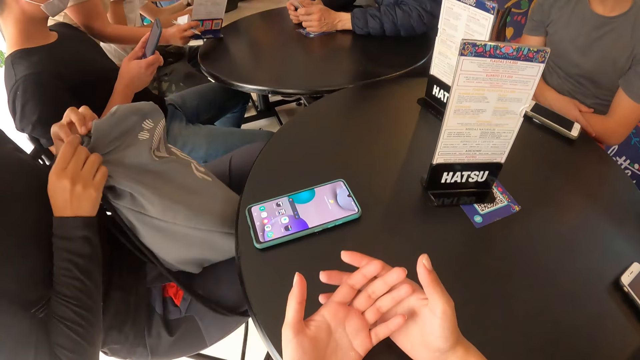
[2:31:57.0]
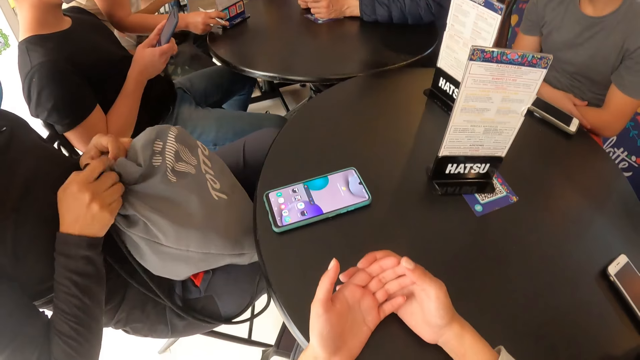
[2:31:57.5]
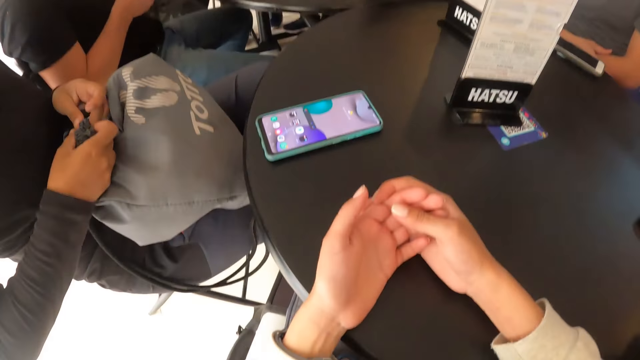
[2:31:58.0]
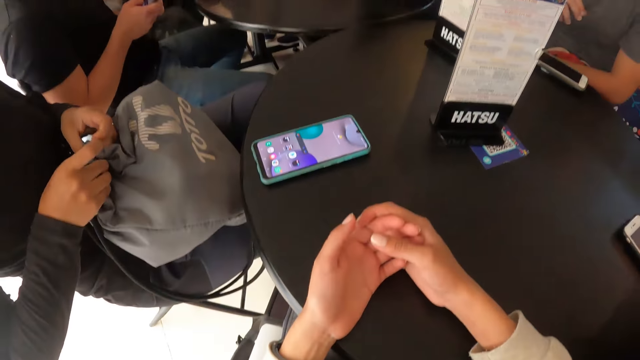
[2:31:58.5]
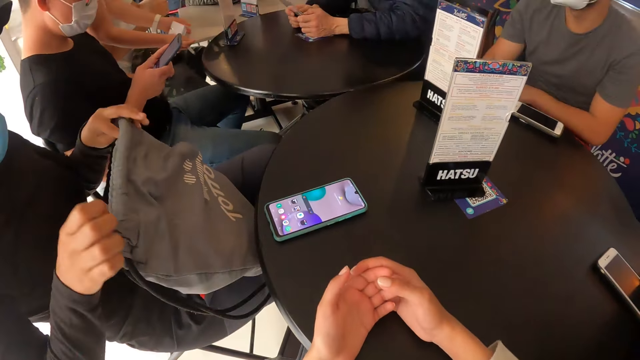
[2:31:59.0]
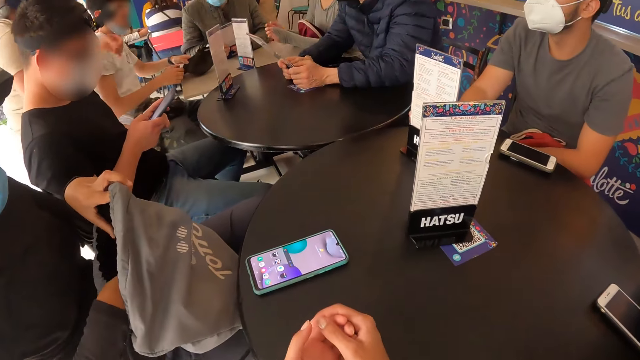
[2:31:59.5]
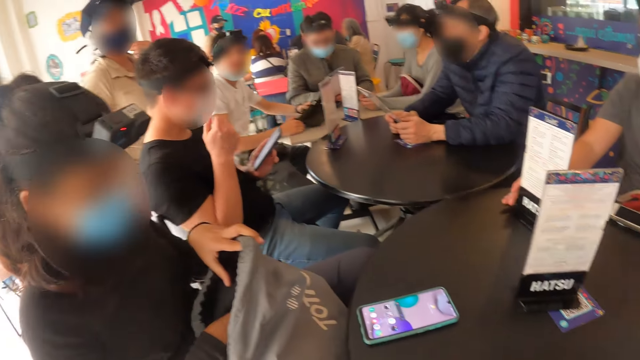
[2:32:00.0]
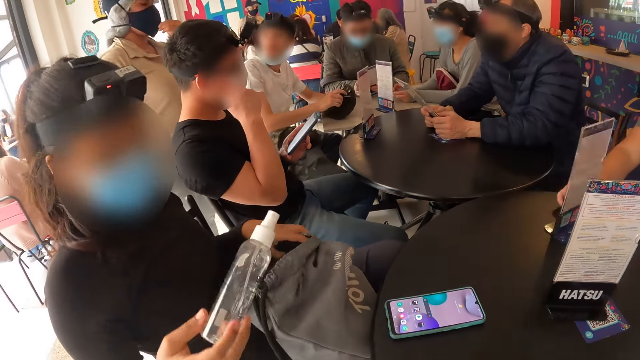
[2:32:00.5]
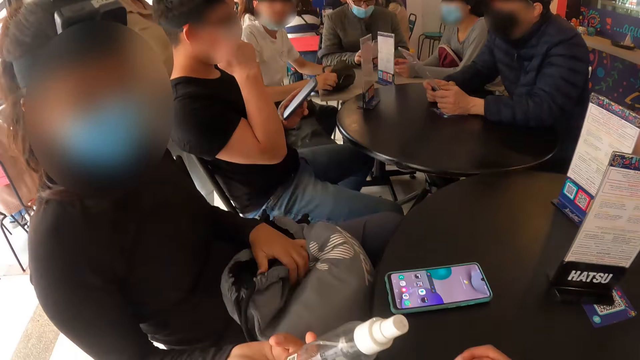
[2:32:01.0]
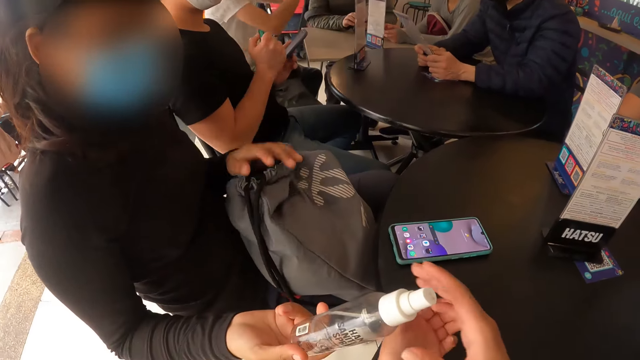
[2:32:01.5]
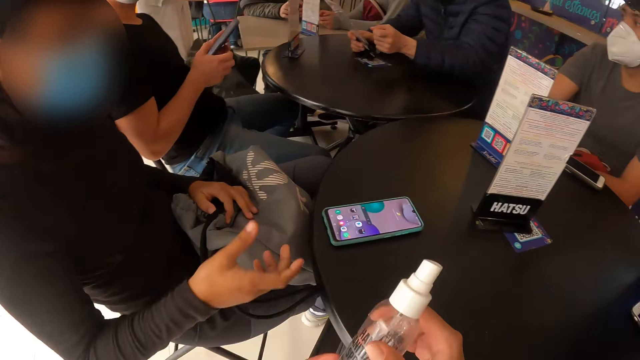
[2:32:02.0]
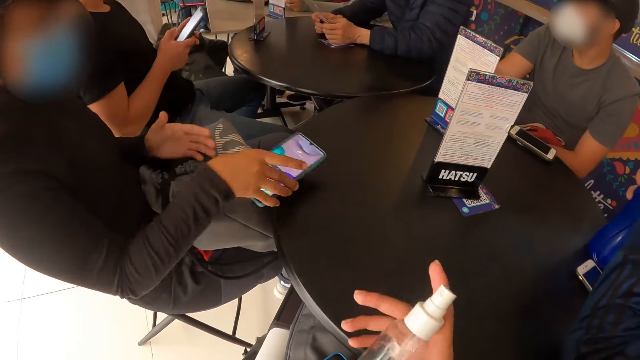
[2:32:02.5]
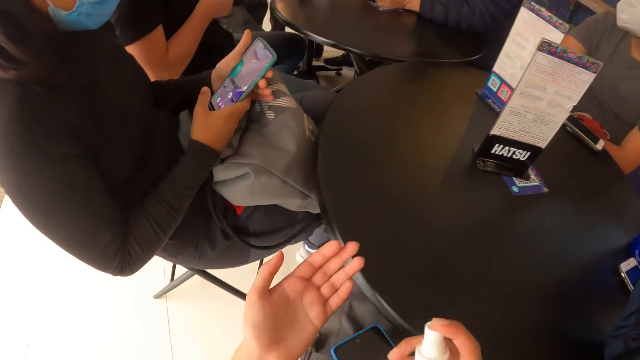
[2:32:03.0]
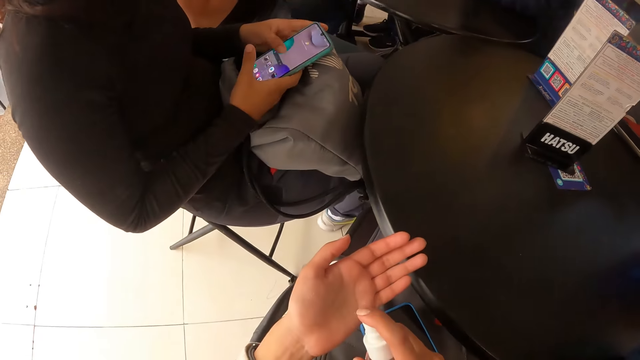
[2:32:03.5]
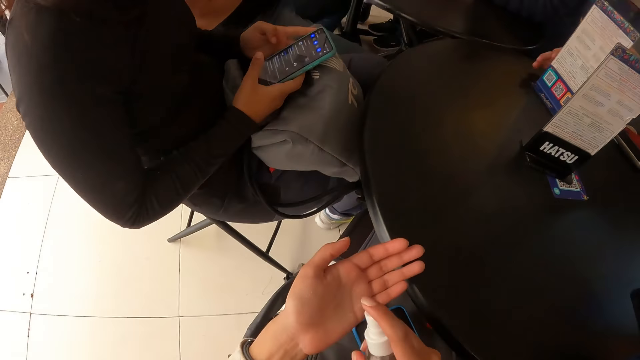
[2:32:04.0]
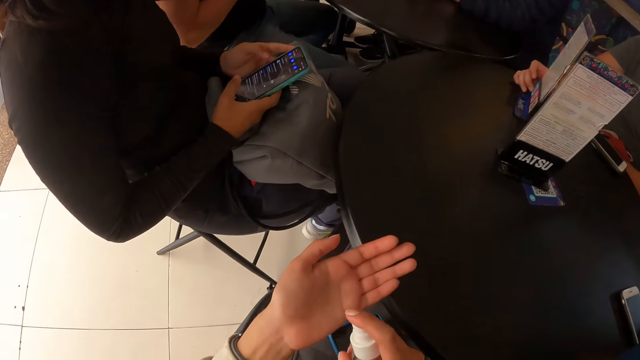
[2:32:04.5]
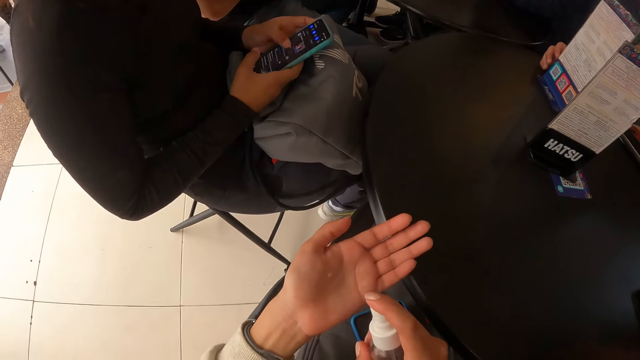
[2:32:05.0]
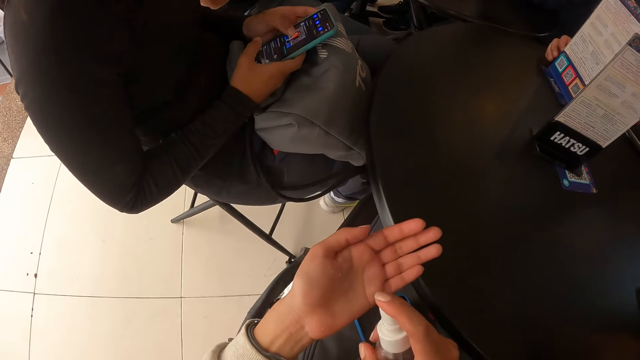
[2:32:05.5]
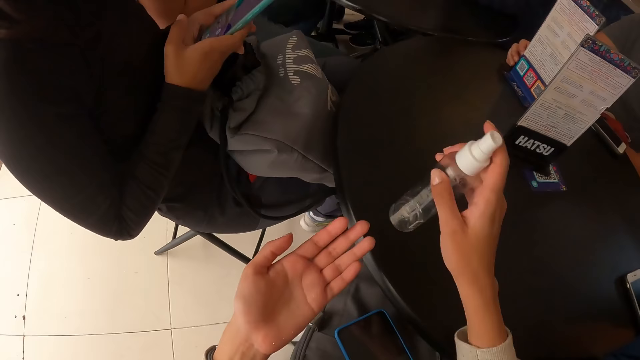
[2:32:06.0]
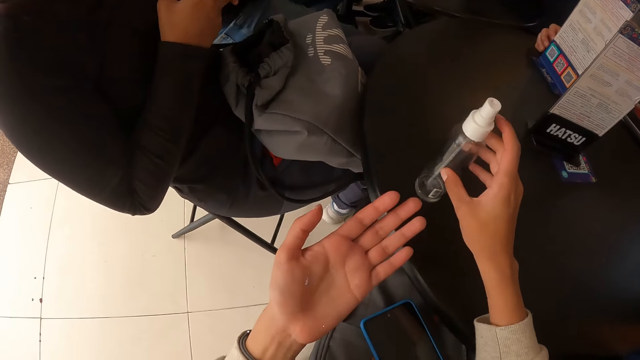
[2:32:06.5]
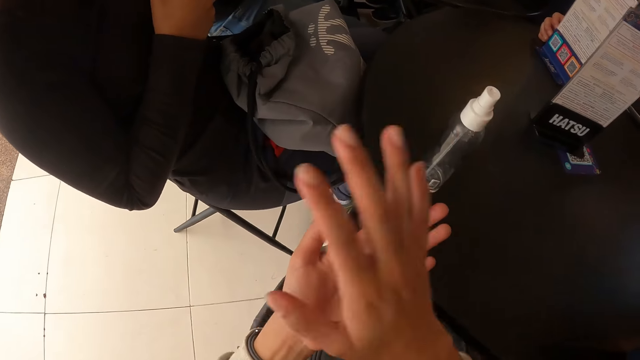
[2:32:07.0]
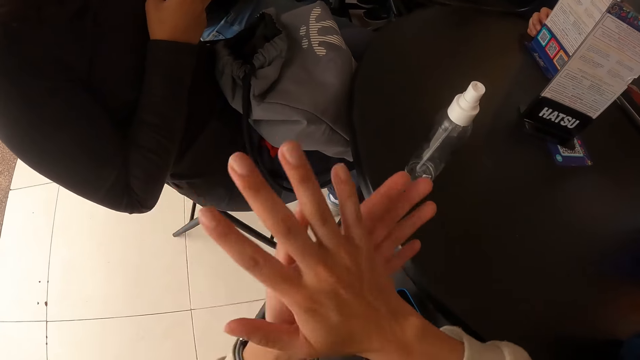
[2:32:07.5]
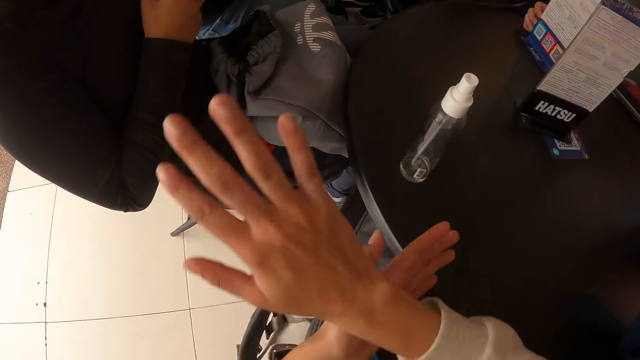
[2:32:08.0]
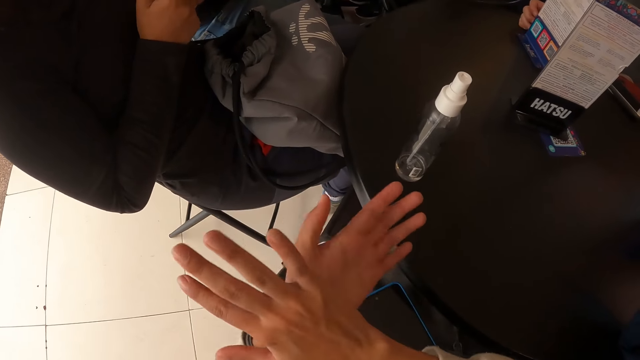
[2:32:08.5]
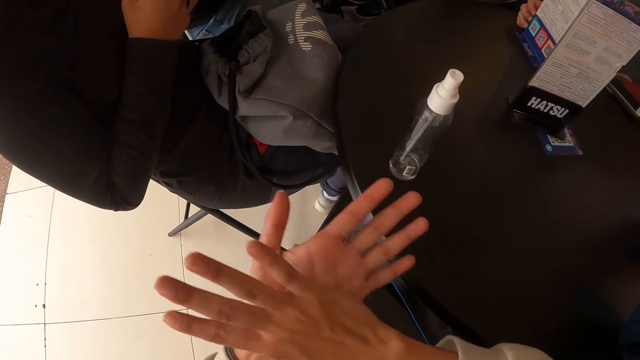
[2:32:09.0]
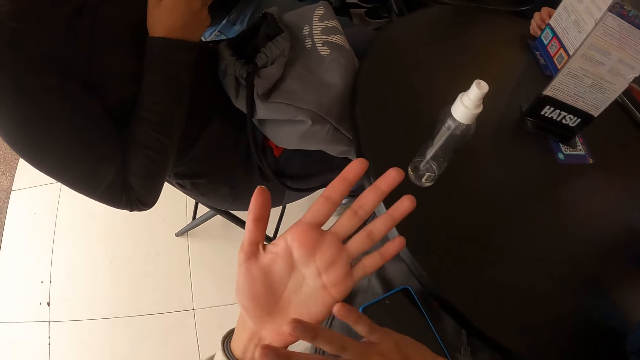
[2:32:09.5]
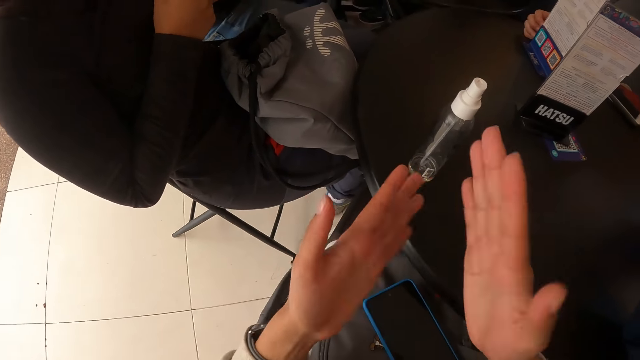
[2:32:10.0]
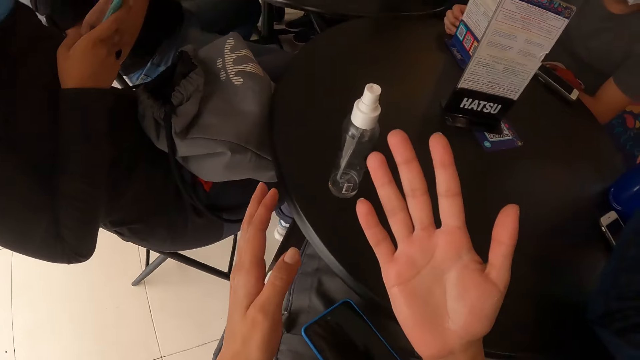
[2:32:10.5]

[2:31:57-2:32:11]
The woman opens the bag with both hands. The camera wearer collects a spray bottle from the woman with her right hand. The woman takes the bottle and gives the bottle to the camera wearer. The woman scrolls through the phone with both hands. The camera wearer sprays water on her left hand with the spray bottle in her right hand. She rubs both hands together. She puts the bottle on the table.

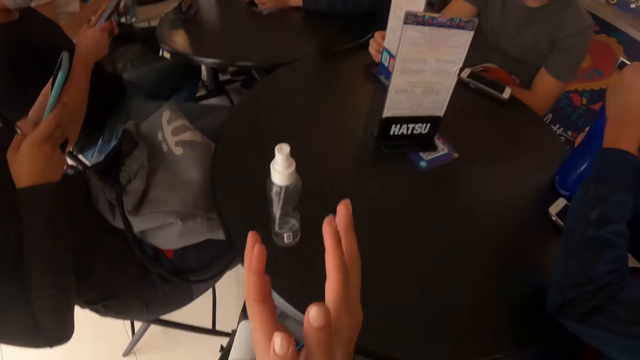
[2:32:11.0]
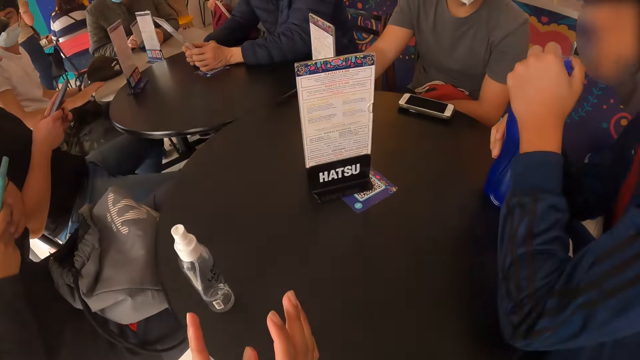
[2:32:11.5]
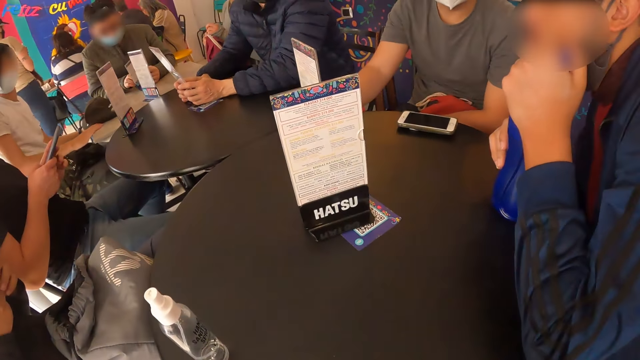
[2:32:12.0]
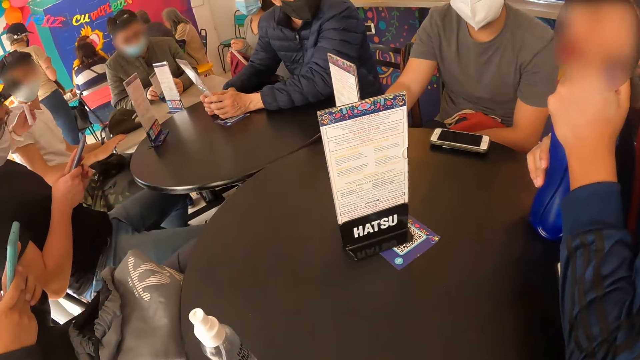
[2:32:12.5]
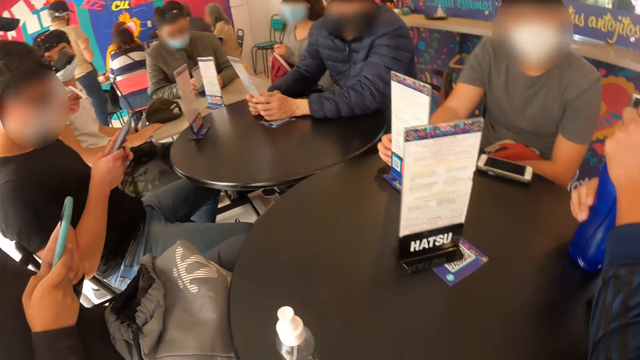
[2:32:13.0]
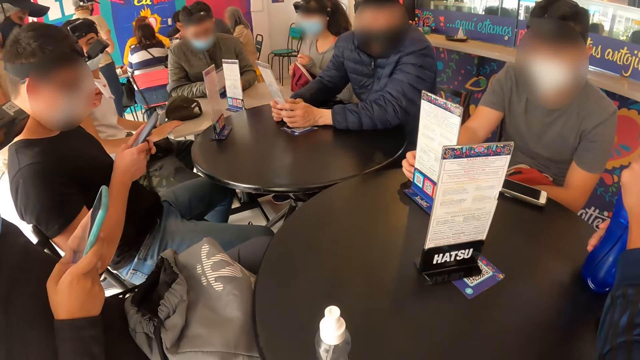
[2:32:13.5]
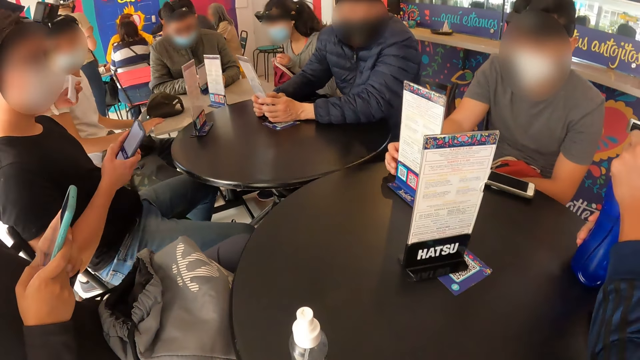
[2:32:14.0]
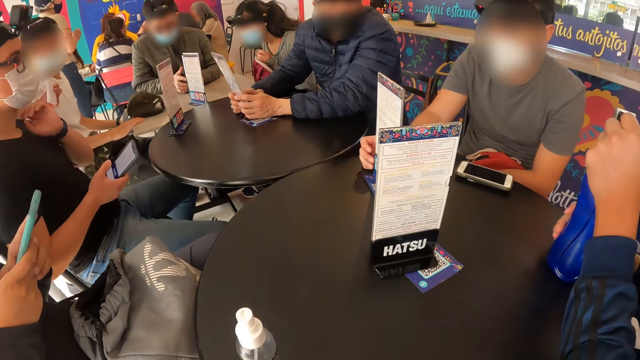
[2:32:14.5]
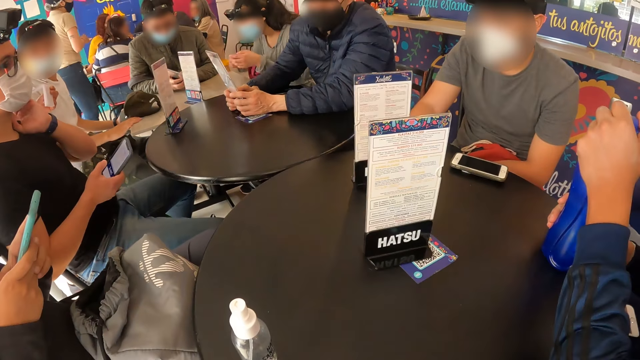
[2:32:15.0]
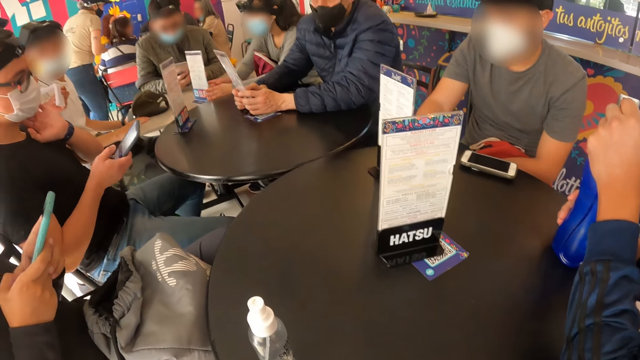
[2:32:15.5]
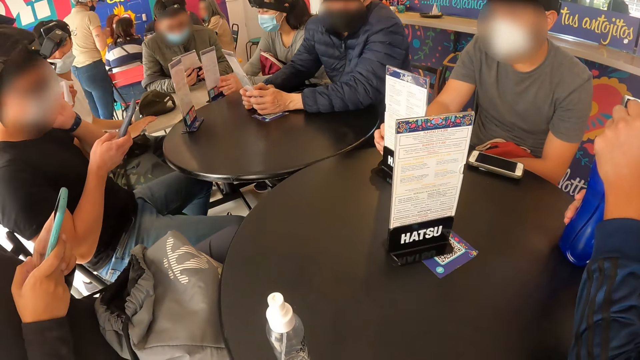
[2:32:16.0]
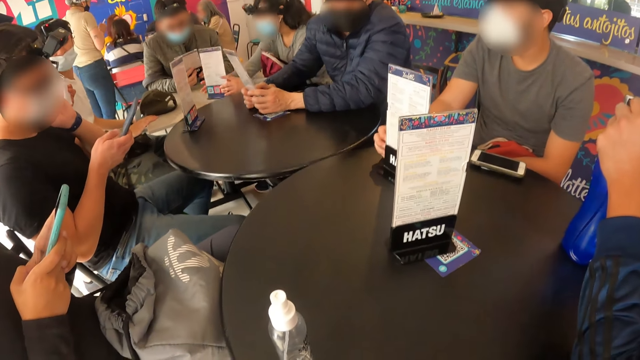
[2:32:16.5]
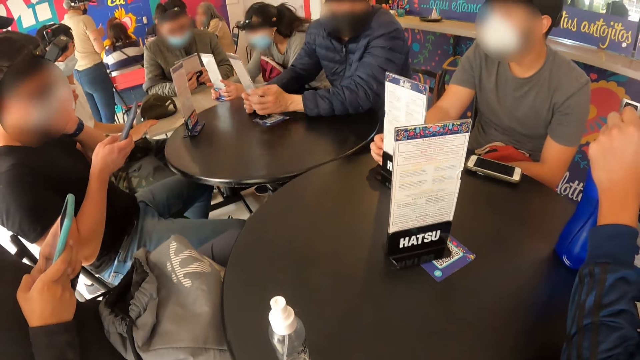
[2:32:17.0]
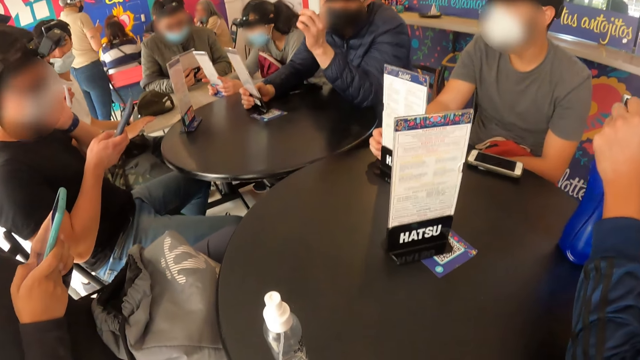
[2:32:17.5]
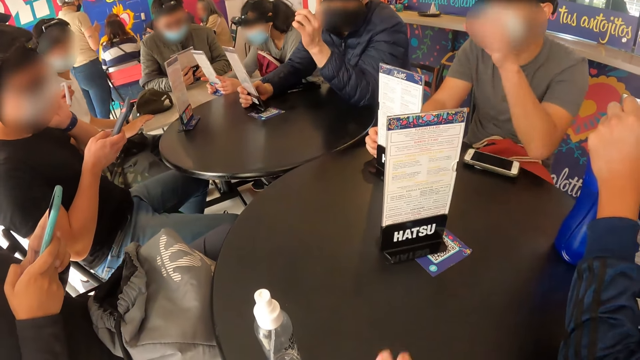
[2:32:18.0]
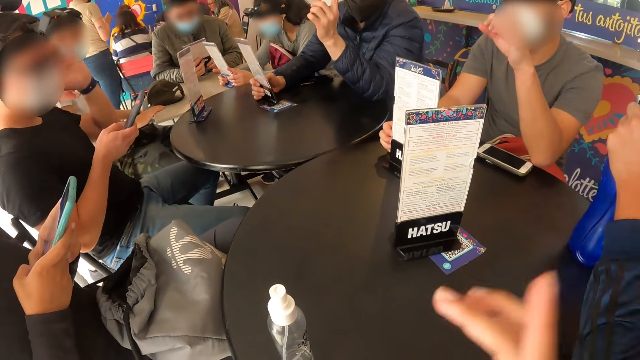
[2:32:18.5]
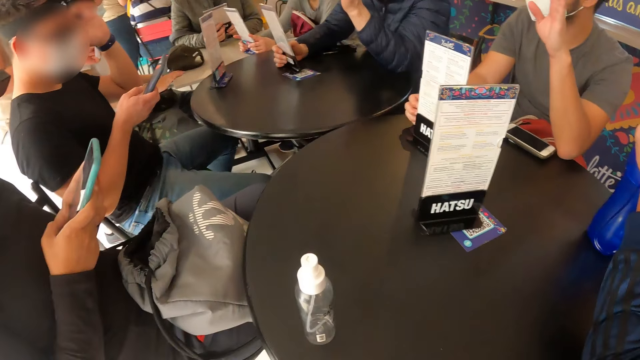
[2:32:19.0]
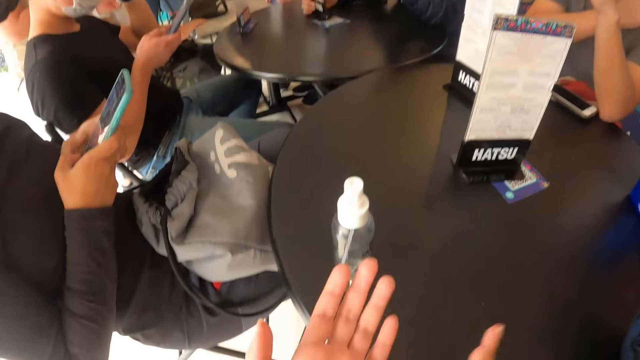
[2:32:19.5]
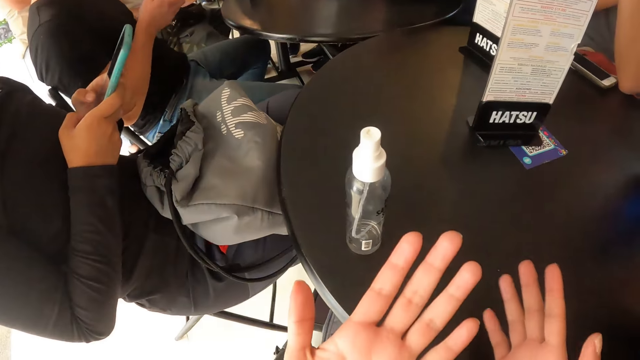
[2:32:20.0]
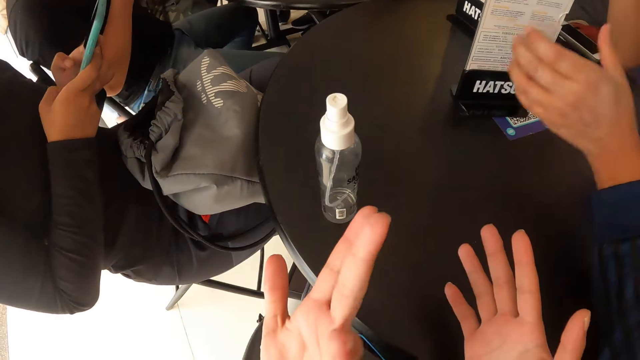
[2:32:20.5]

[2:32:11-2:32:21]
A man scrolls the phone. A woman scrolls the phone. Another man touches the menu. Another man lifts up the hand. The camera wearer lifts up the hand.
